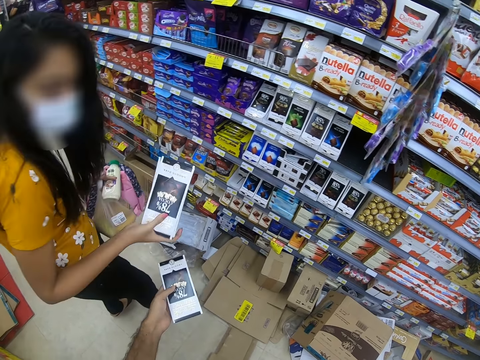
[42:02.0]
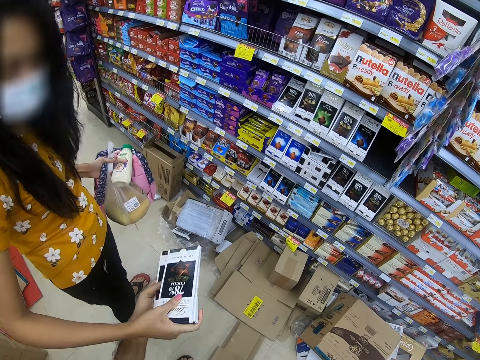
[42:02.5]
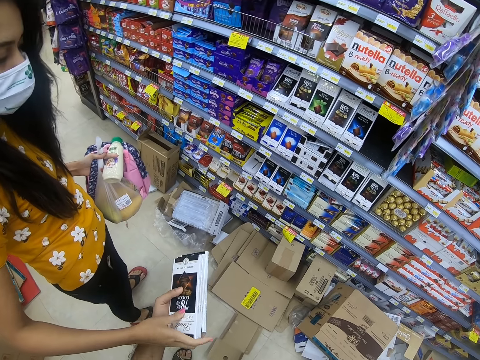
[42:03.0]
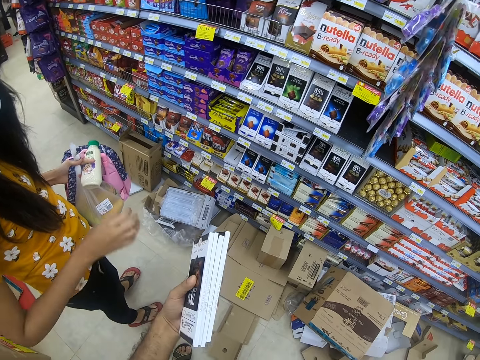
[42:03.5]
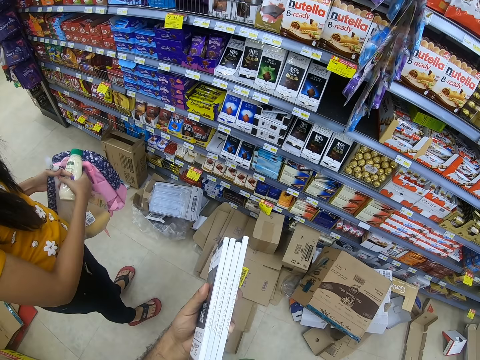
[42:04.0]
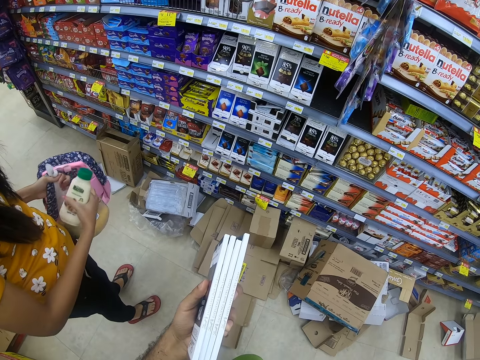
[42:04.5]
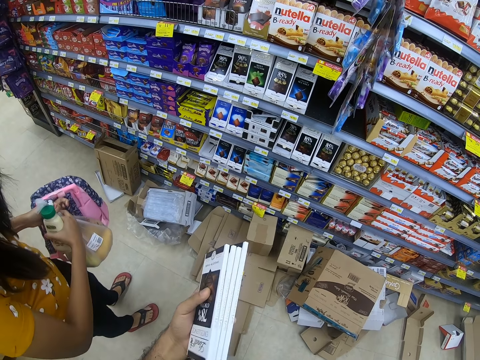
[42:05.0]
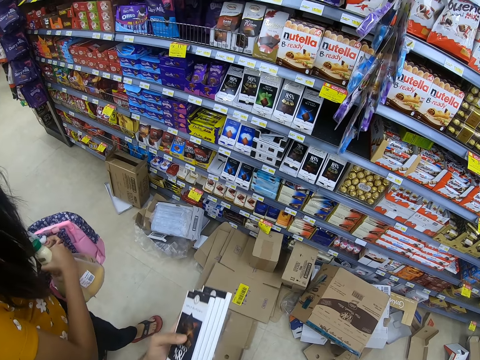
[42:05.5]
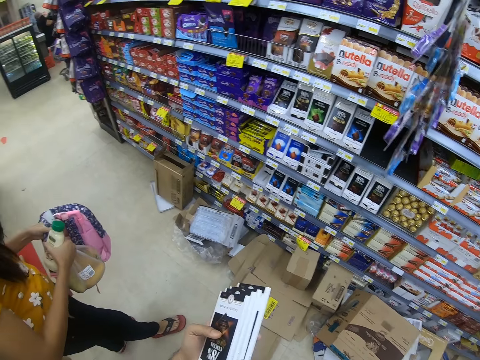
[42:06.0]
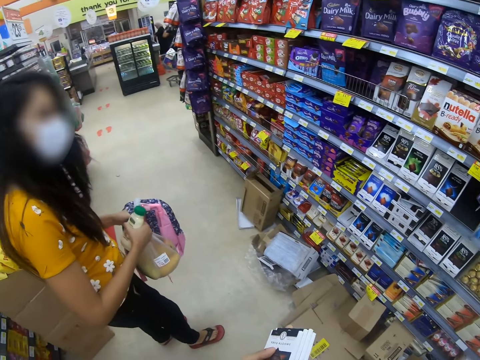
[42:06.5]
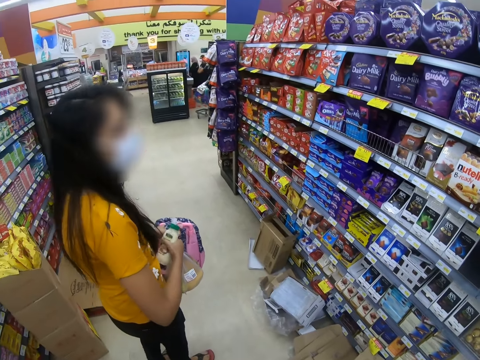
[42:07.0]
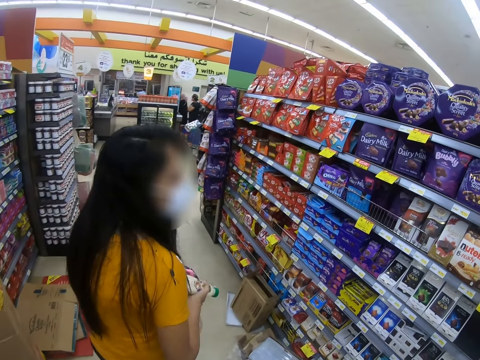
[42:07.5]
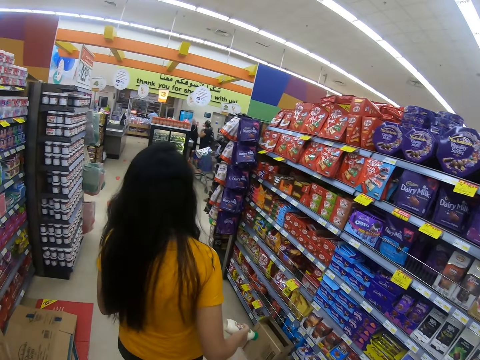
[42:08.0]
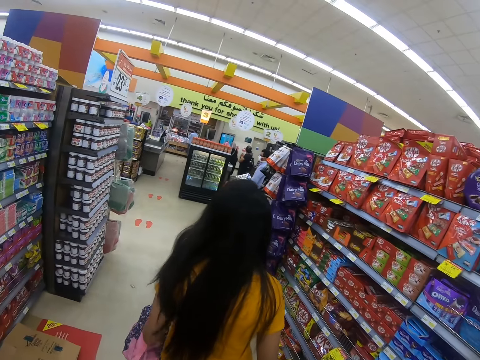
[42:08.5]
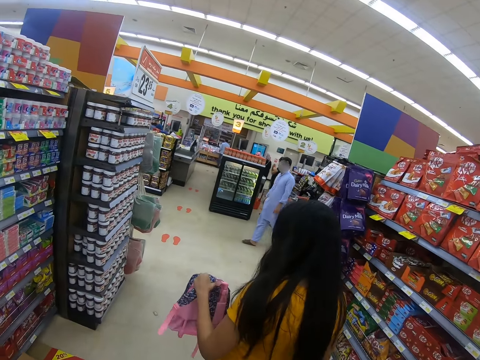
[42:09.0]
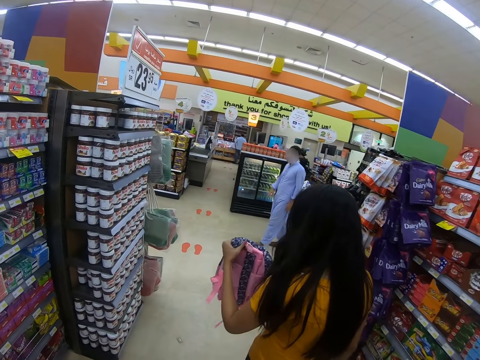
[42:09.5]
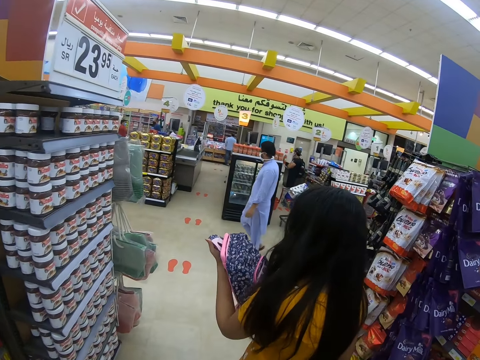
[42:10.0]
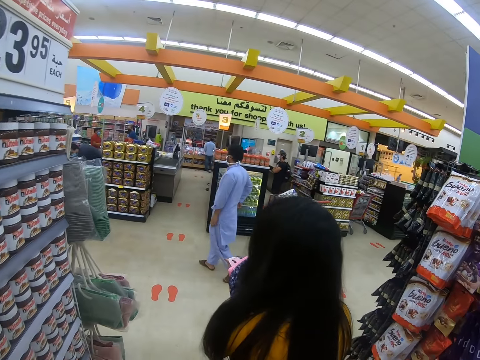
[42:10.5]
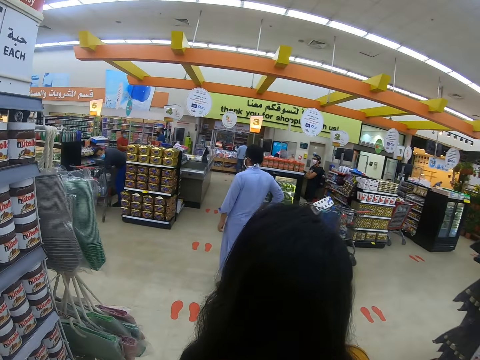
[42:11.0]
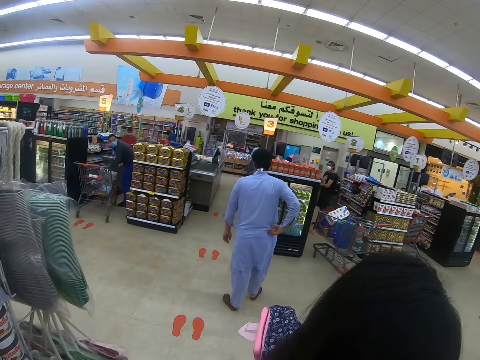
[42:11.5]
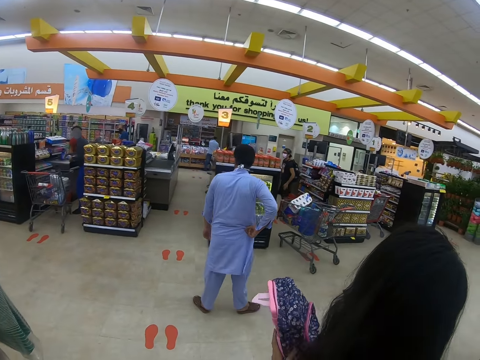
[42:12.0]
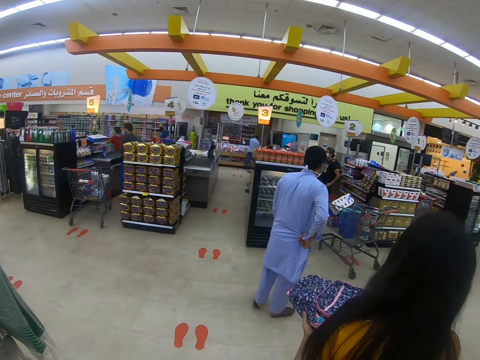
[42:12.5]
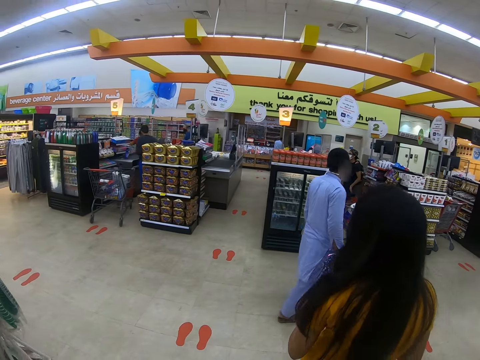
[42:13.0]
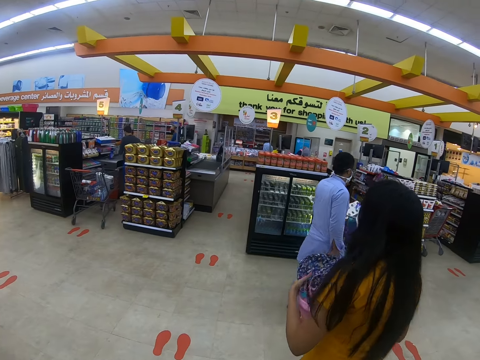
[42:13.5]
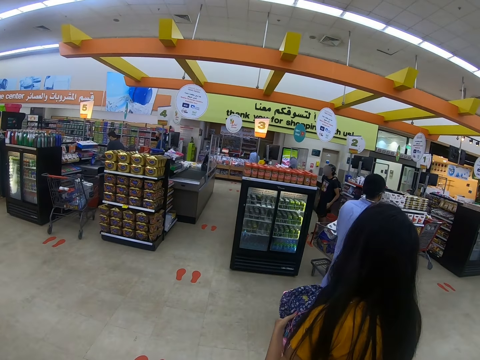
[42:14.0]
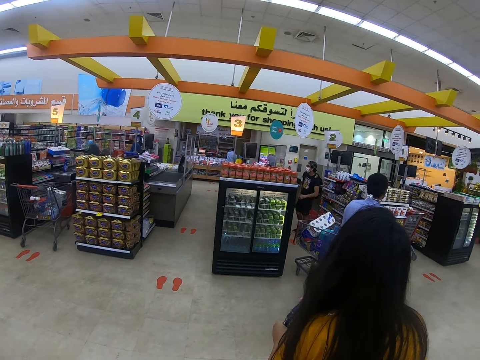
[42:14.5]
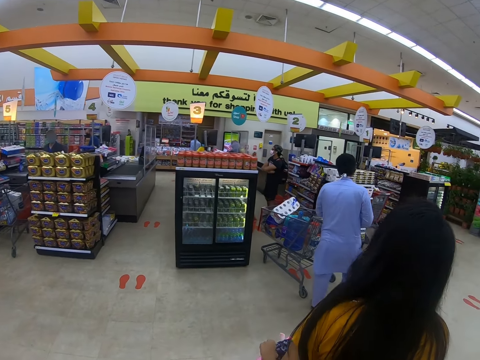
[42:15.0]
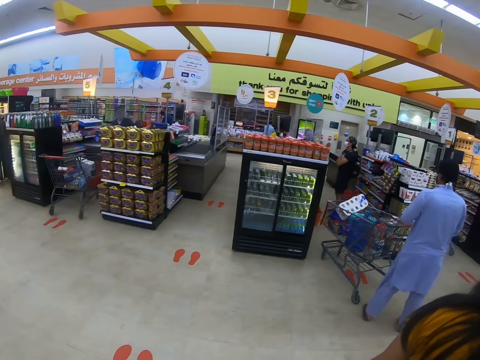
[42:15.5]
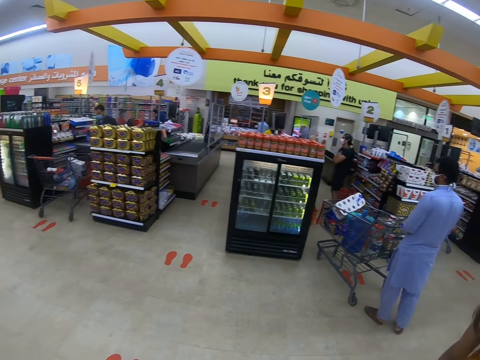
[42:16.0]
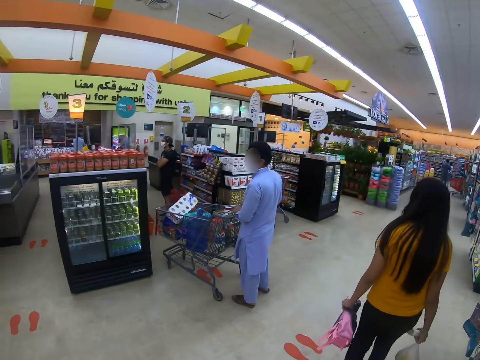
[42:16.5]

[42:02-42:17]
A woman picks up something. The woman gives the remotes to the camera wearer. The camera wearer picks up something from the woman. The woman aligns items in hand. The woman walks in a supermarket. The camera wearer walks around the supermarket.

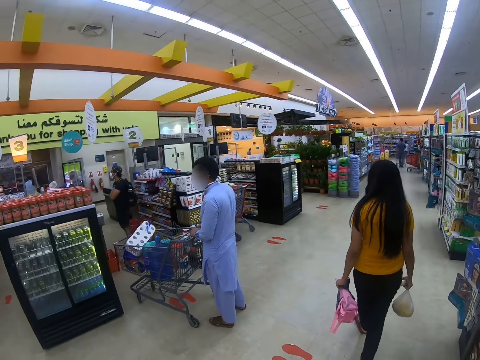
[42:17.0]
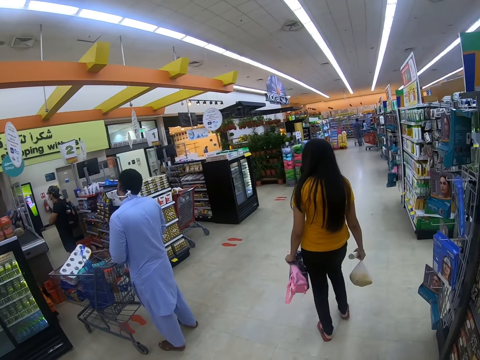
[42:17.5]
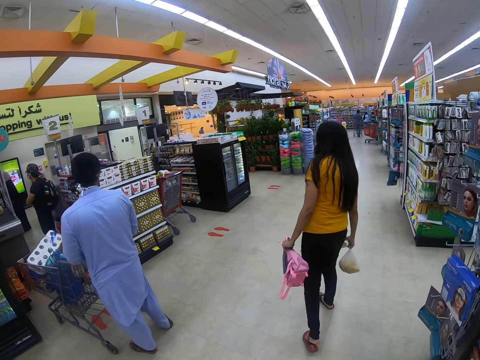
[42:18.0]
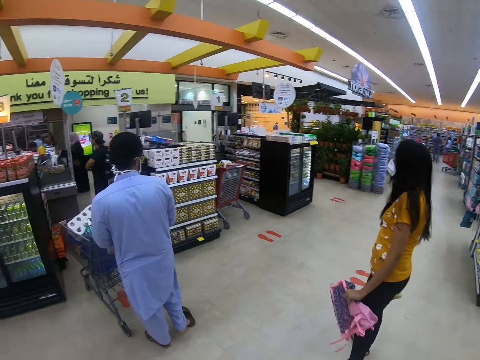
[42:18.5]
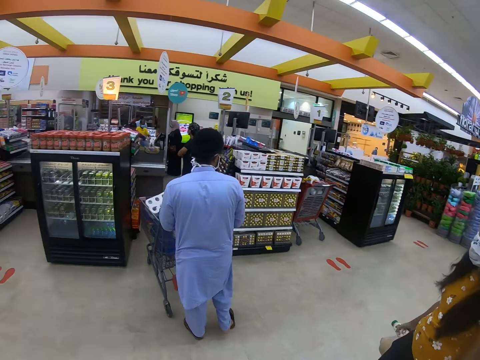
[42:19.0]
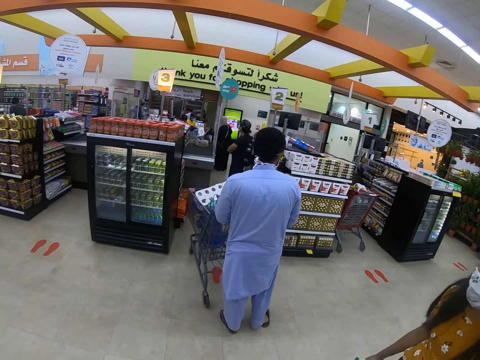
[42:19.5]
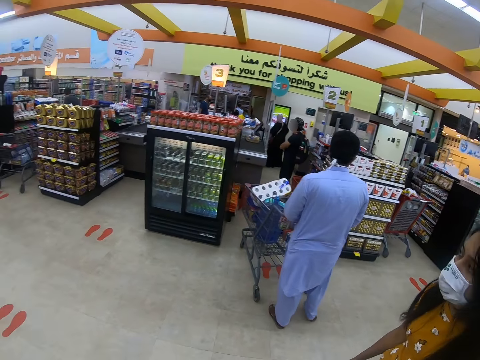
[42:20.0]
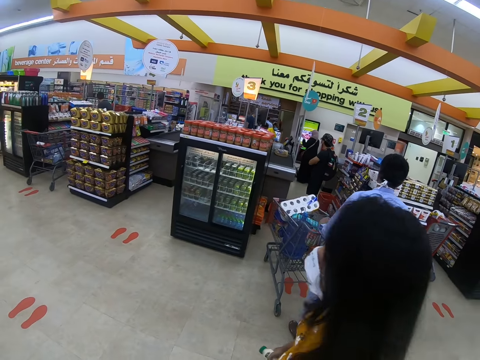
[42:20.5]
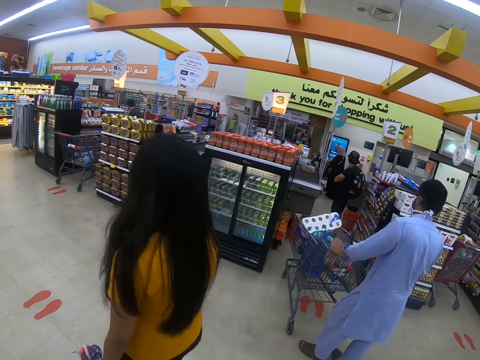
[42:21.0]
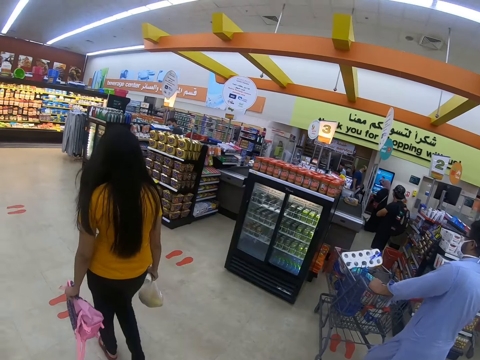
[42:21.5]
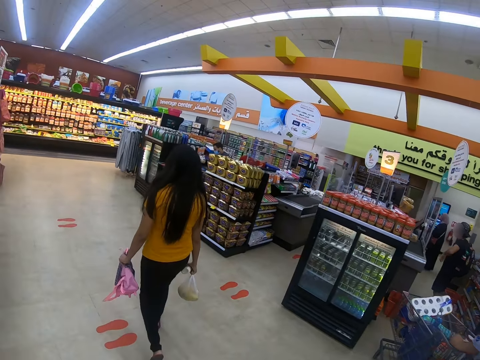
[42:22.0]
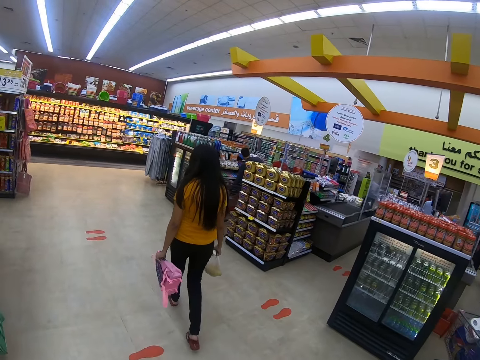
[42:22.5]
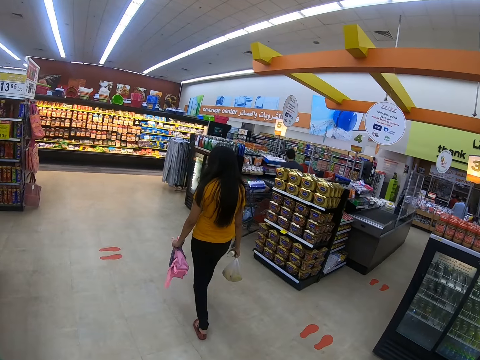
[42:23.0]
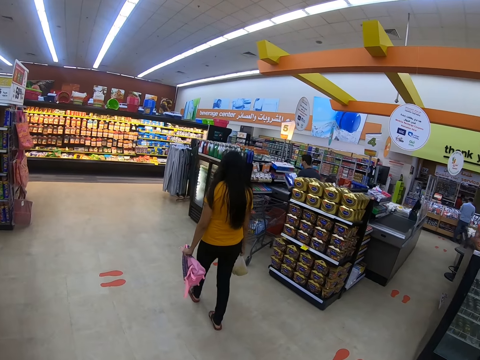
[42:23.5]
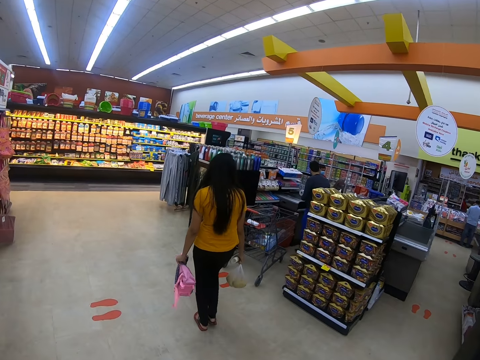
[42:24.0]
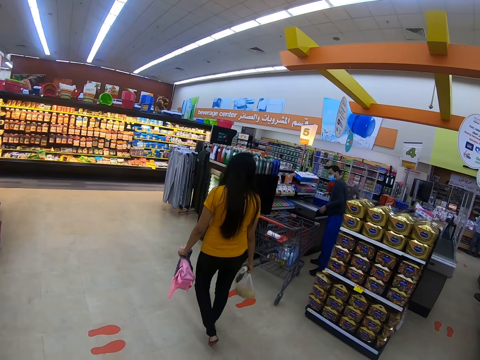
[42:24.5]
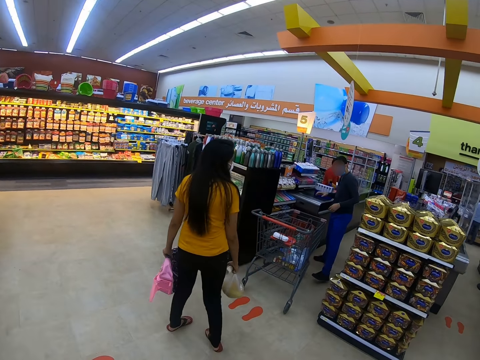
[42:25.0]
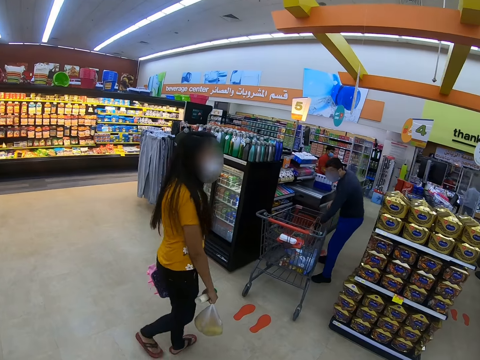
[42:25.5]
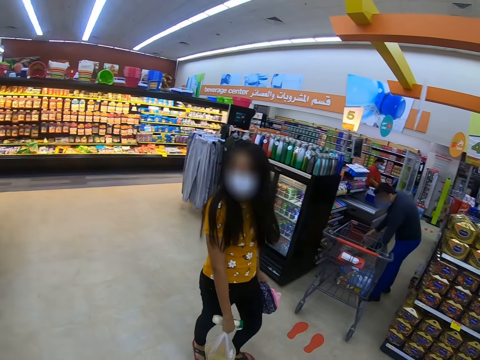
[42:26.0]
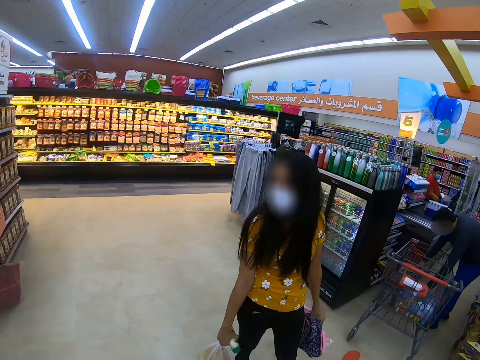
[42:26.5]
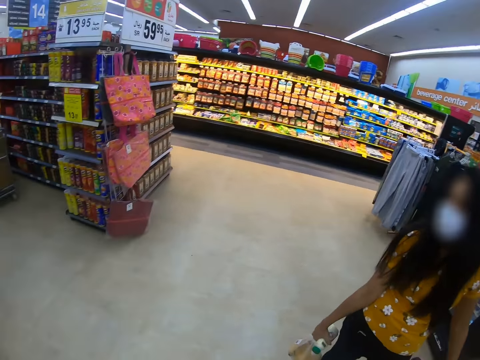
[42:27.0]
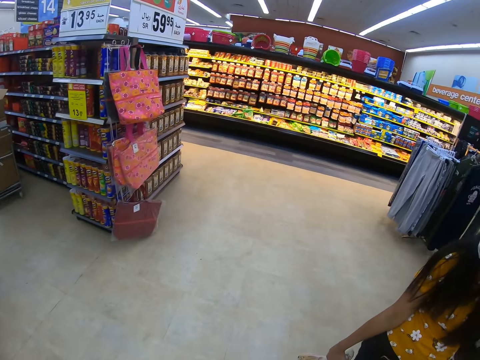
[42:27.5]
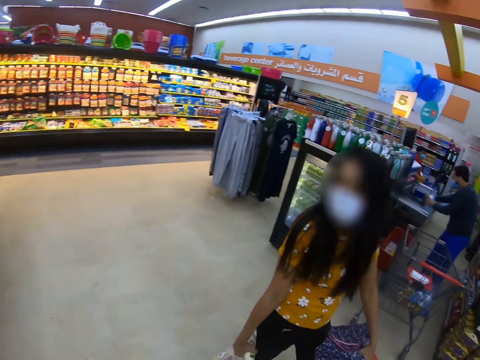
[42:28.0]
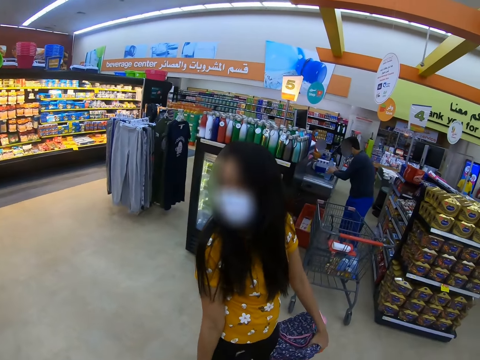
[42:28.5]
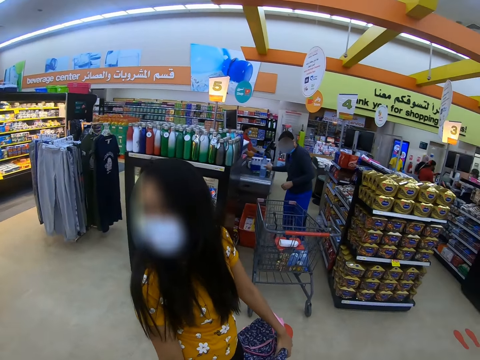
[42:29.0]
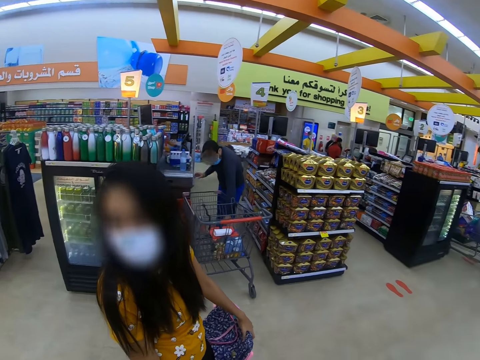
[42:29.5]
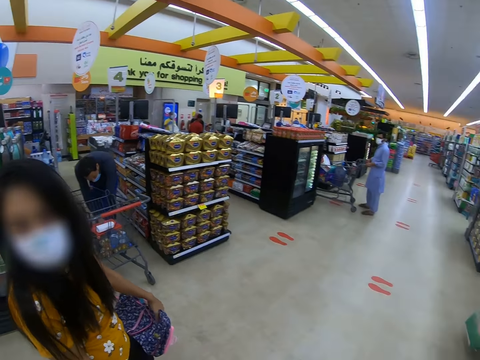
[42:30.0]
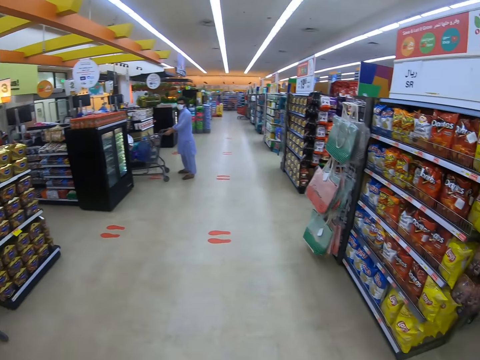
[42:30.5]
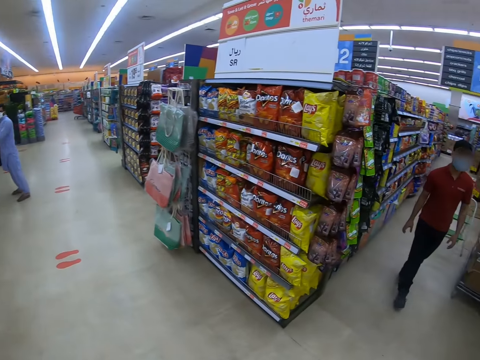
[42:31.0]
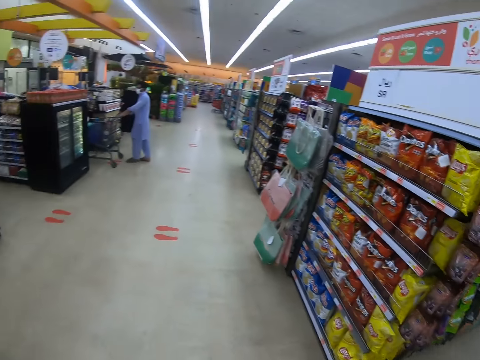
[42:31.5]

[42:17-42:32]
The camera wearer looks around the supermarket.
